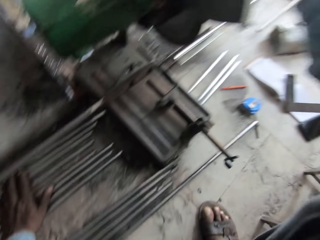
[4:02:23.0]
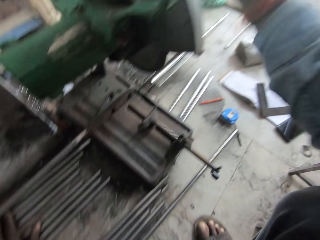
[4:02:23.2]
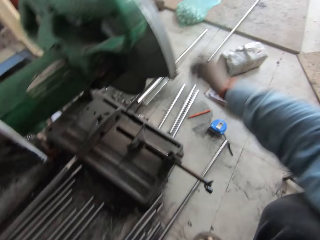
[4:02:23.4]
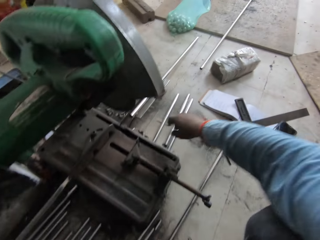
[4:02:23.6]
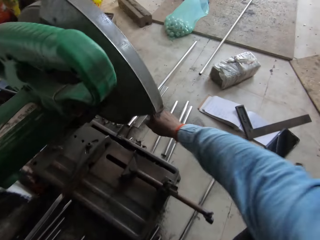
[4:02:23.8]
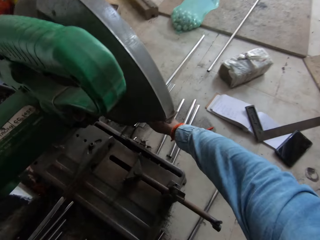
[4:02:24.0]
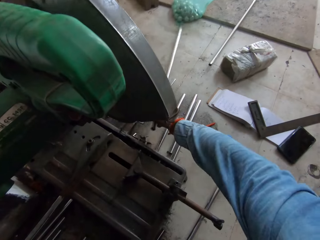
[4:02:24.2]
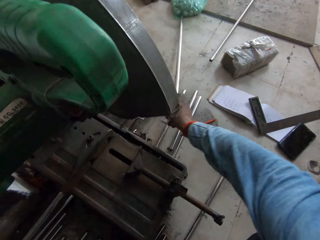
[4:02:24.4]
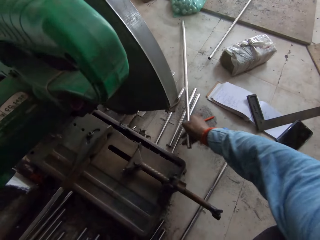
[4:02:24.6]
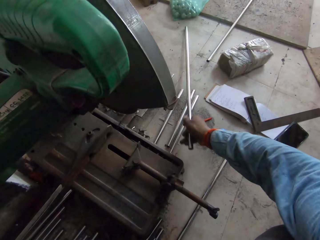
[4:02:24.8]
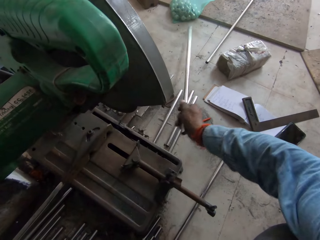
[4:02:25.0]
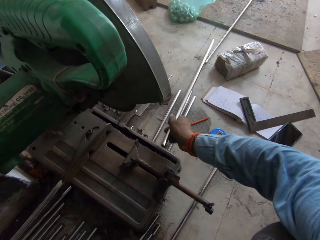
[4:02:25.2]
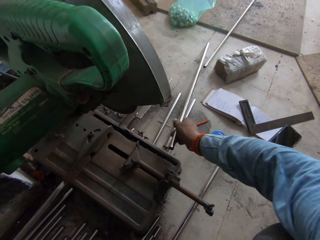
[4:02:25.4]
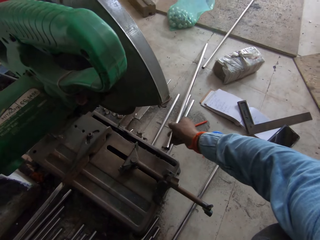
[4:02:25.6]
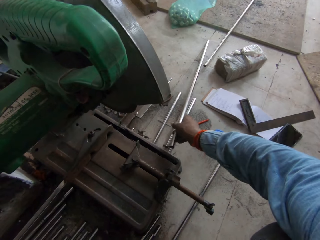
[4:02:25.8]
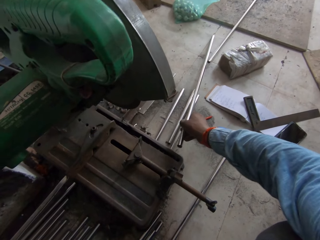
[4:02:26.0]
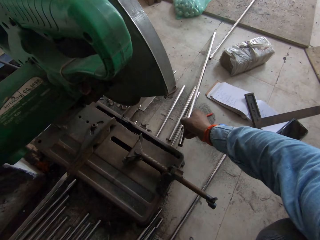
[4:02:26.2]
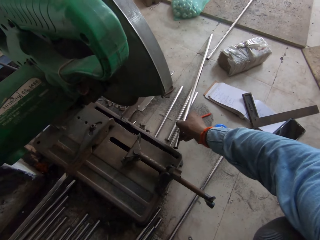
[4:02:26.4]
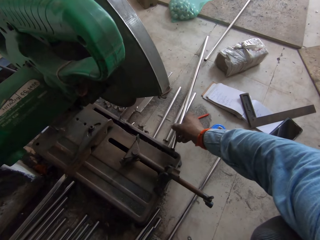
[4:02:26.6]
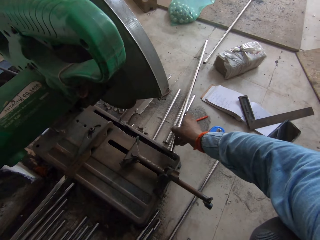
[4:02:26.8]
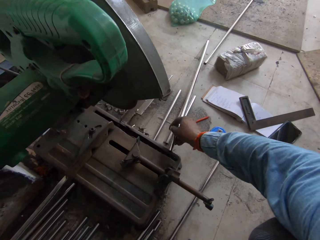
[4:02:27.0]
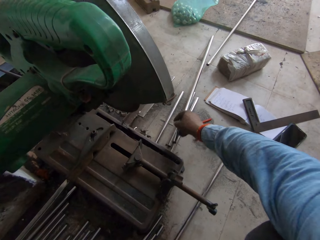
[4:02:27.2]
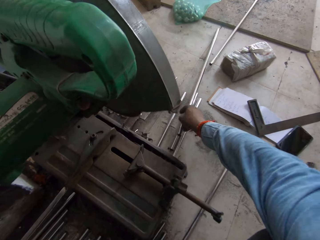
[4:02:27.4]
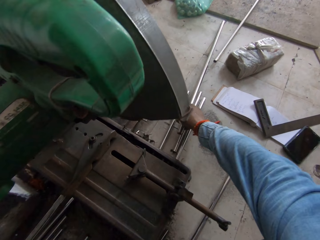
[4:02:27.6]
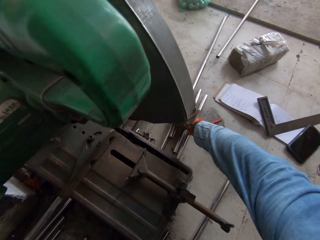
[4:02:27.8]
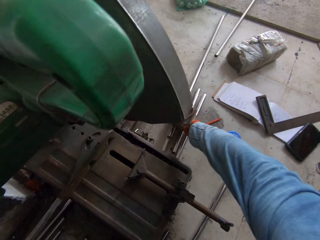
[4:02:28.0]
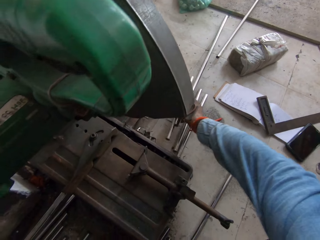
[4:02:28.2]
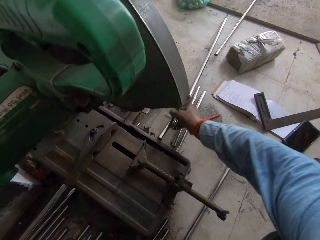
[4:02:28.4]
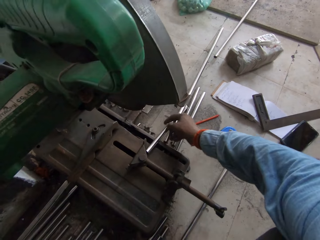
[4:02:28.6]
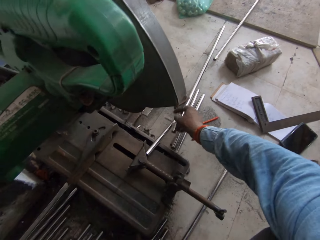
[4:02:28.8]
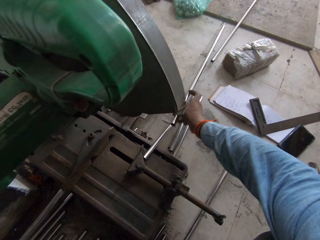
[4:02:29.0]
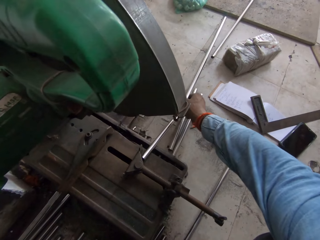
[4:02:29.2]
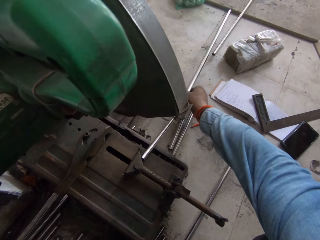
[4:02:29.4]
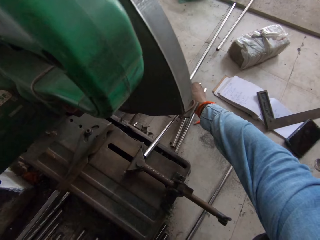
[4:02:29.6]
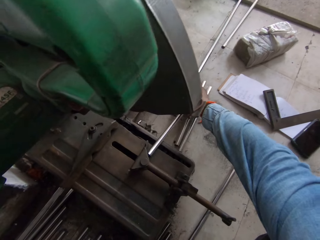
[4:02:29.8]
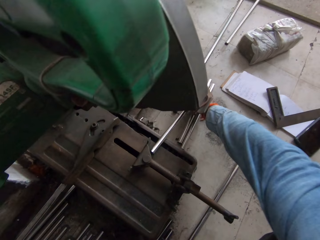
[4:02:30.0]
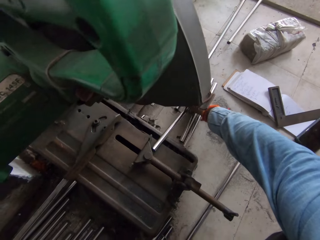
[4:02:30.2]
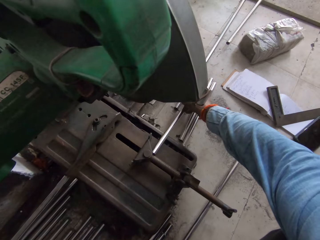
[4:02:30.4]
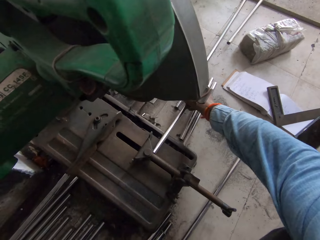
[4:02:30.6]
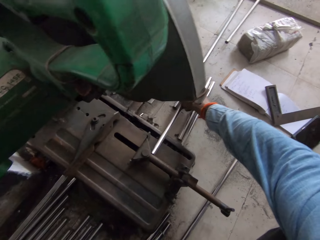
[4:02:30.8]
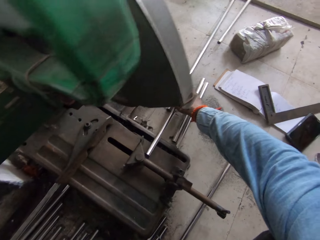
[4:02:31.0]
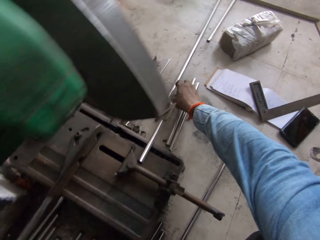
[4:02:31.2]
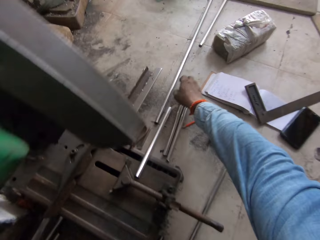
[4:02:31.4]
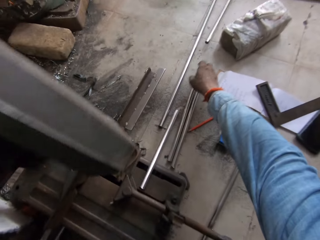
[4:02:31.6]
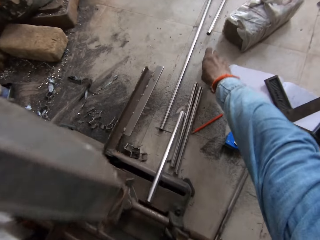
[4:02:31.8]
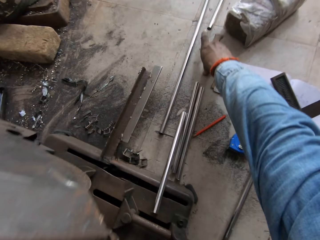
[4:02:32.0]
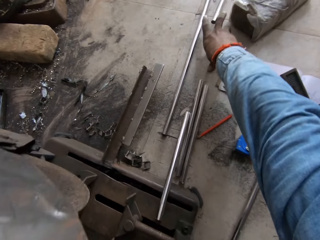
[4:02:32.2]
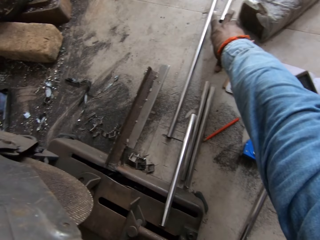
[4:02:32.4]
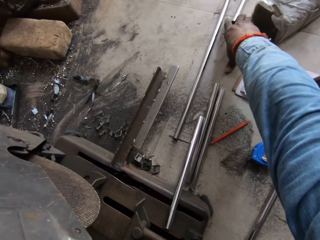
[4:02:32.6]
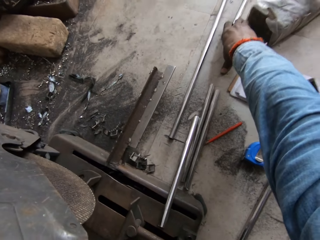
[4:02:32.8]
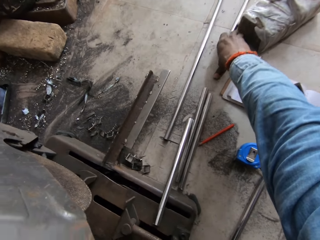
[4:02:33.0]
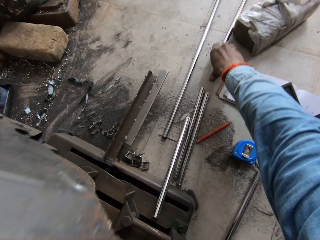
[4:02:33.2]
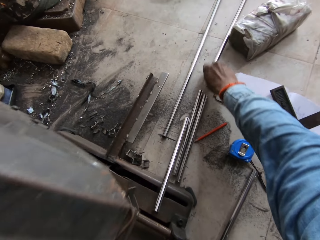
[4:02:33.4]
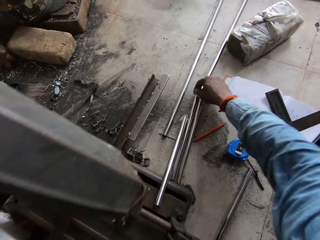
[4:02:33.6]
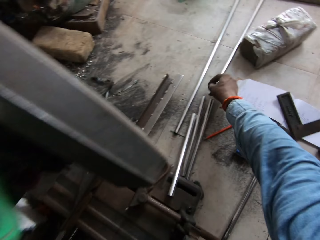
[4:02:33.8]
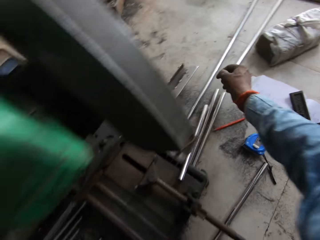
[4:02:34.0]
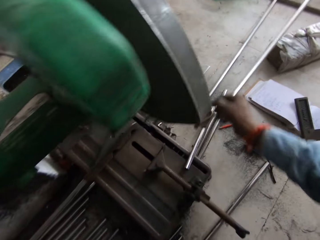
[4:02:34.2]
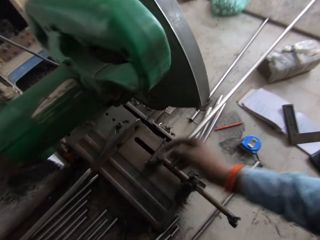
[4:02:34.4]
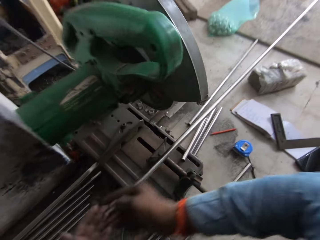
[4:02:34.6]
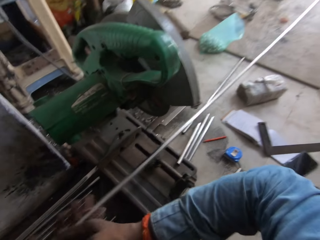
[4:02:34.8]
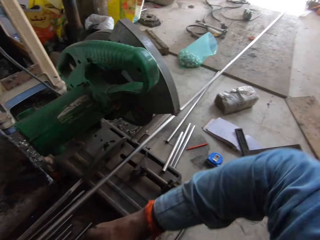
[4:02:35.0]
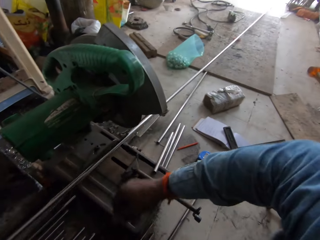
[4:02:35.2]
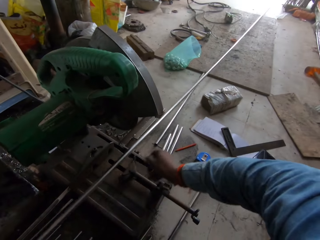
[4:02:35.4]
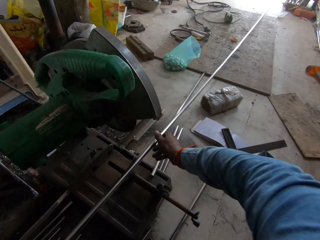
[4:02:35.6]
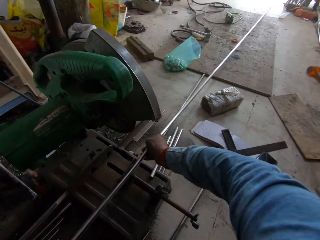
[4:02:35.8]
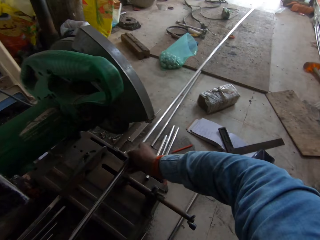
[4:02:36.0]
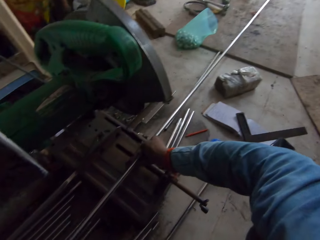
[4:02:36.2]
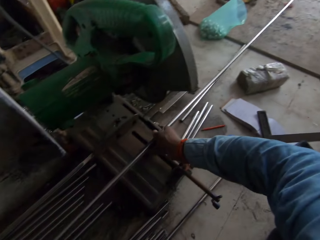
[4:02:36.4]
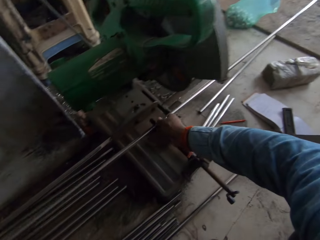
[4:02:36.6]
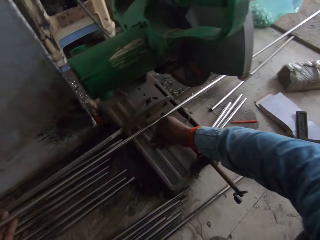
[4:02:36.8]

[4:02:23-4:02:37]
The camera wearer holds metal. They put metal down and move metal.

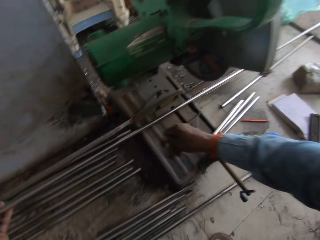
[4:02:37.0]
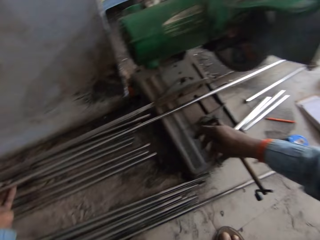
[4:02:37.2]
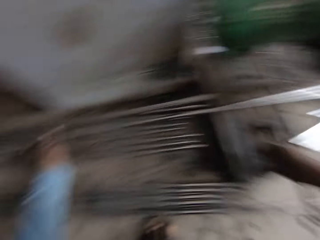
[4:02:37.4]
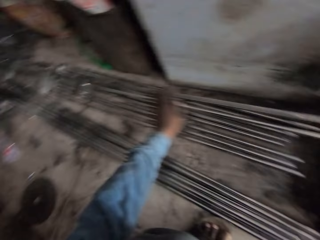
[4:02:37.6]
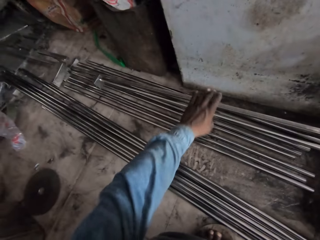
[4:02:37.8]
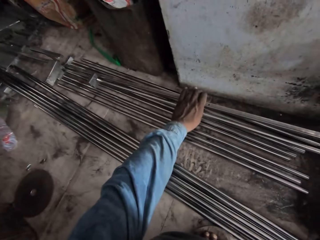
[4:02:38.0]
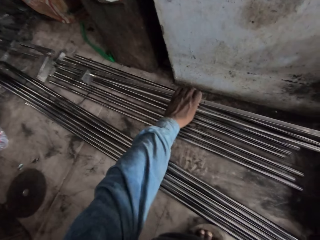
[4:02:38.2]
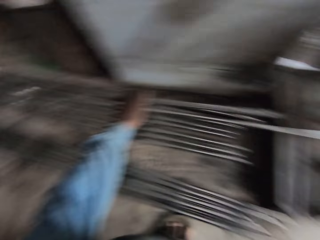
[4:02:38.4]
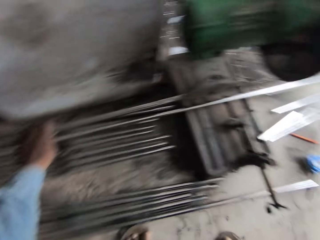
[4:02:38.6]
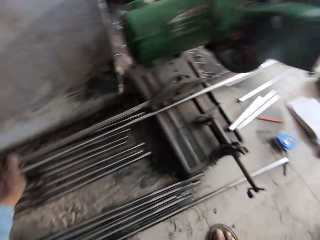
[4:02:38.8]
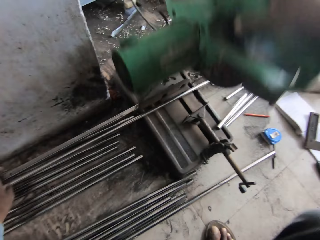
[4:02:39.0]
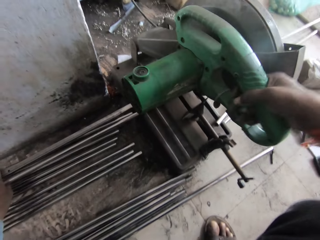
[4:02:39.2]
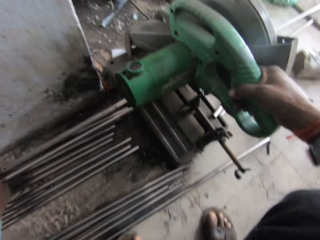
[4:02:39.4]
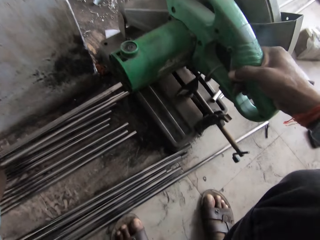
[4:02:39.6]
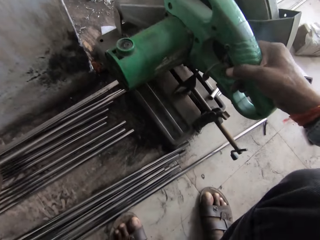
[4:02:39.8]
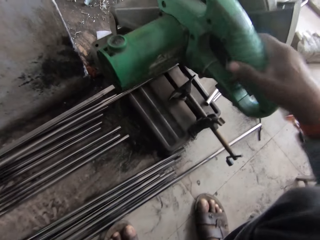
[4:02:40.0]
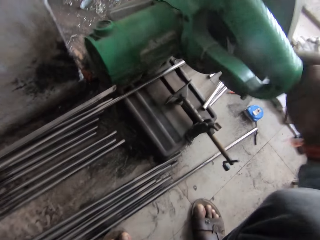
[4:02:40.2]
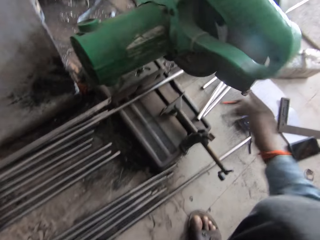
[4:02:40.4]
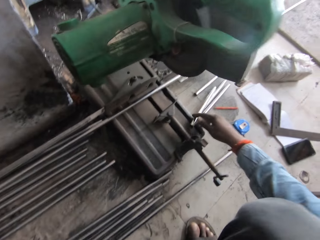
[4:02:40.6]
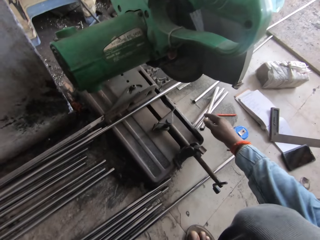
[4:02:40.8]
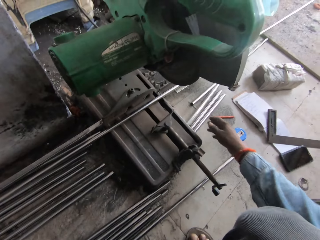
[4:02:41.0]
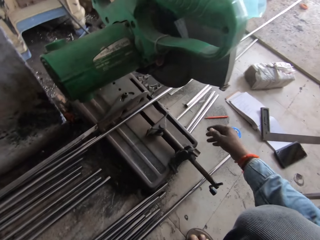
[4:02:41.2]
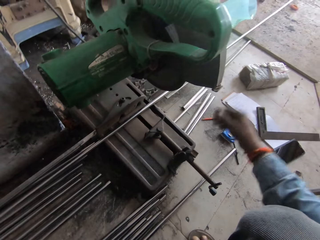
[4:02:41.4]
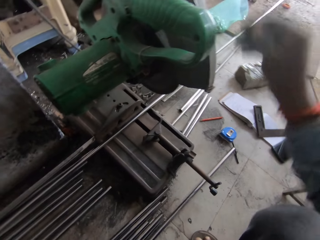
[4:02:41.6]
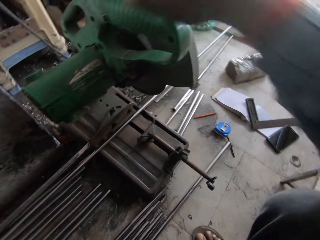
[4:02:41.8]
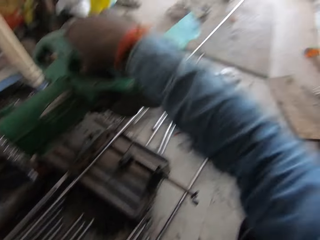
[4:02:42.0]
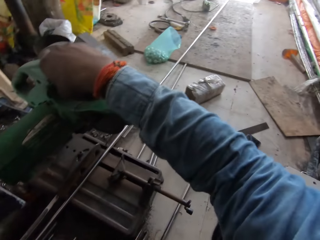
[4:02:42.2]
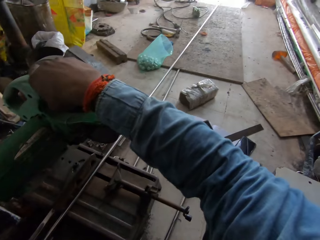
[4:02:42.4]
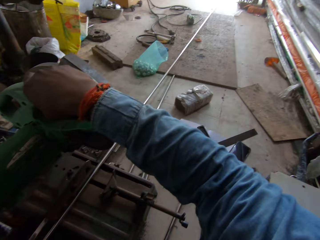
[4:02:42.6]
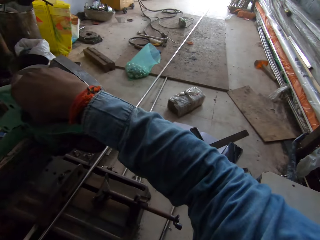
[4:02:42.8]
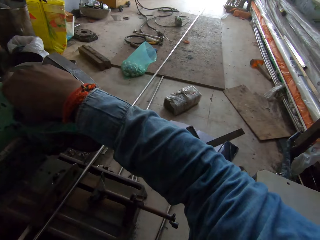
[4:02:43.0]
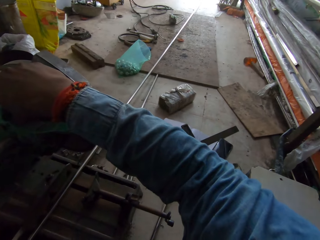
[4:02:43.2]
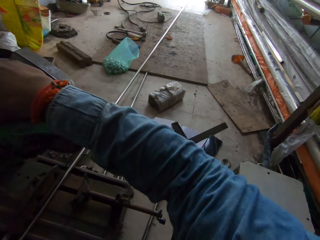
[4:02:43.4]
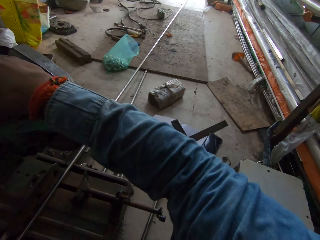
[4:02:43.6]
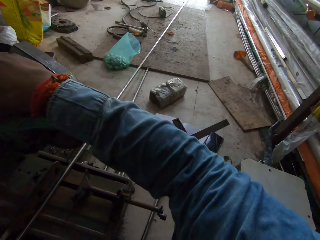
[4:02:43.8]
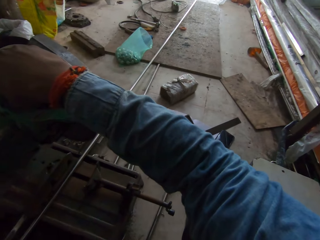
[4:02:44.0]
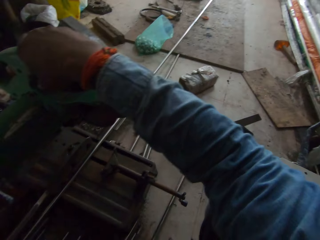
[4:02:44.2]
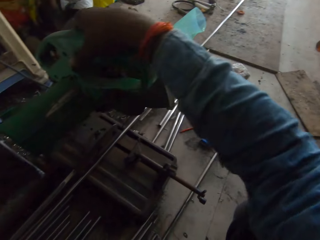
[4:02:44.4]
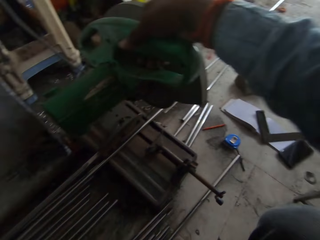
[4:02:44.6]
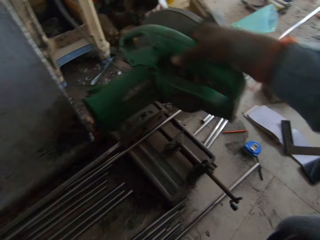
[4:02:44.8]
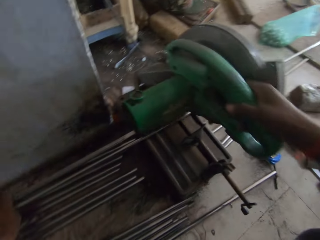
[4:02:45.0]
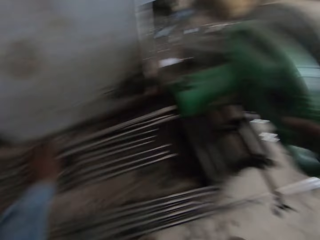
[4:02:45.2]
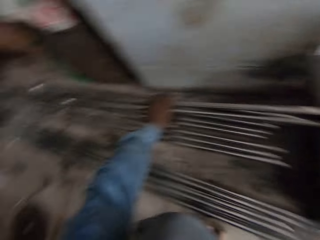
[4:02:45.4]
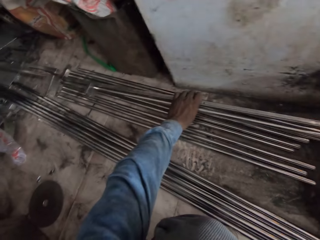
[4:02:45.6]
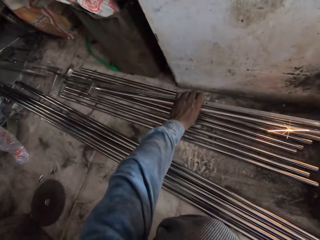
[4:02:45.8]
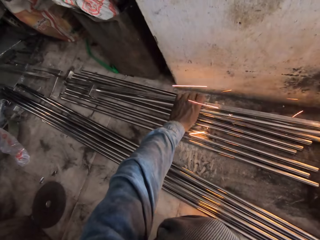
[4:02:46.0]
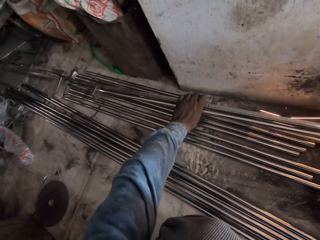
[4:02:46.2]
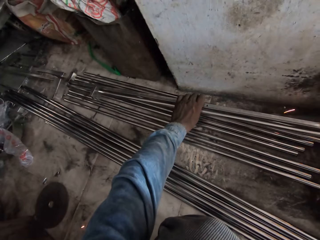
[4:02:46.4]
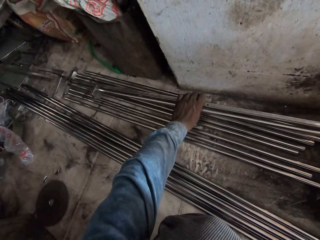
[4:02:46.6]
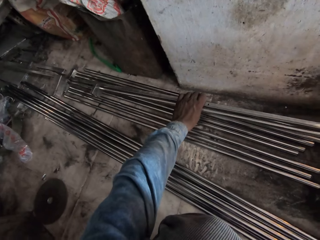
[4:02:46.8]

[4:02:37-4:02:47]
The camera wearer cuts metal. They move the metal and cut the metal.
